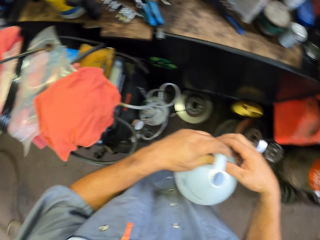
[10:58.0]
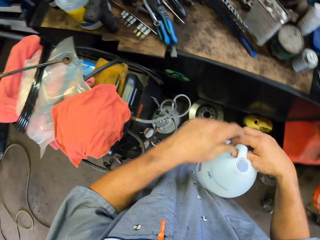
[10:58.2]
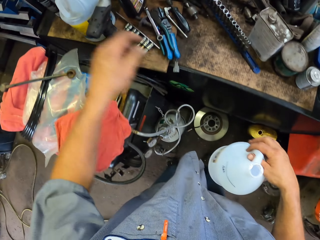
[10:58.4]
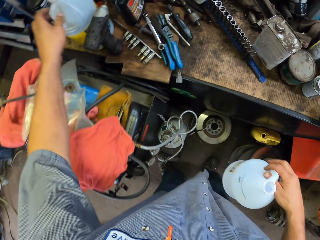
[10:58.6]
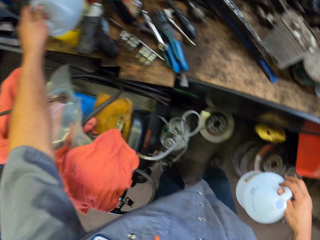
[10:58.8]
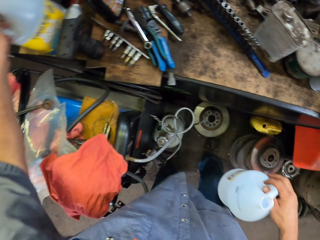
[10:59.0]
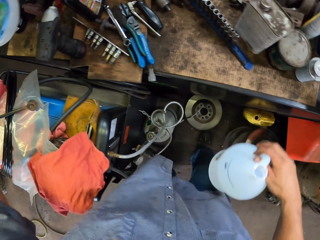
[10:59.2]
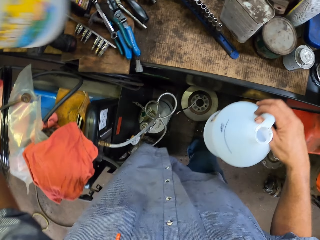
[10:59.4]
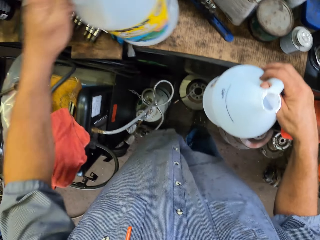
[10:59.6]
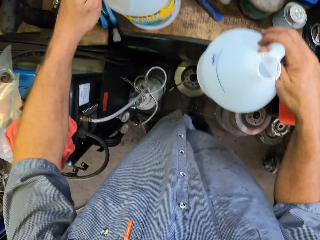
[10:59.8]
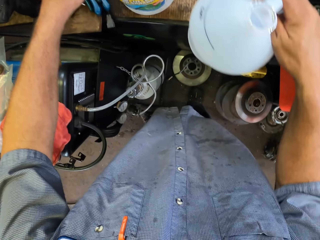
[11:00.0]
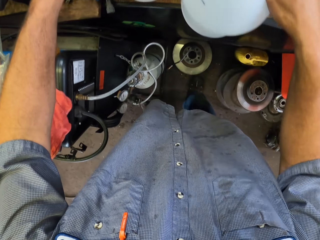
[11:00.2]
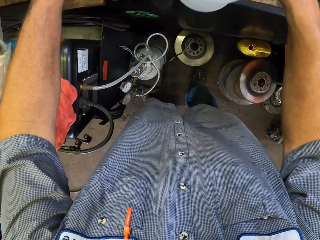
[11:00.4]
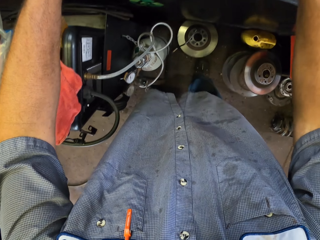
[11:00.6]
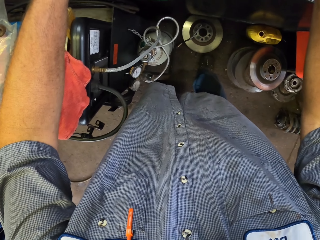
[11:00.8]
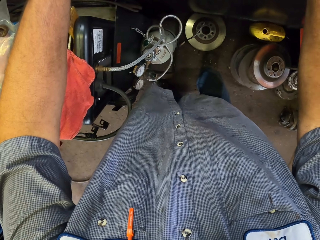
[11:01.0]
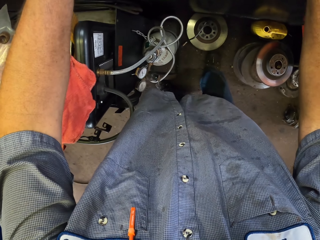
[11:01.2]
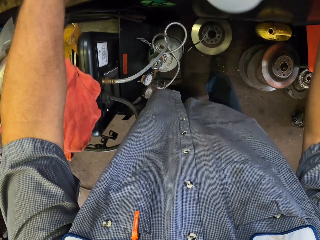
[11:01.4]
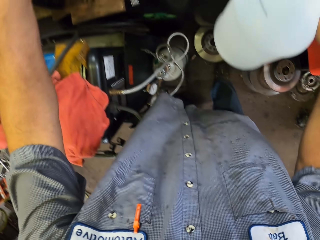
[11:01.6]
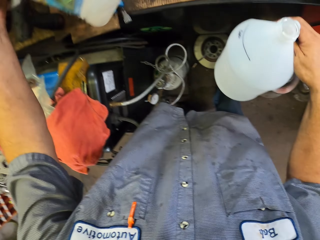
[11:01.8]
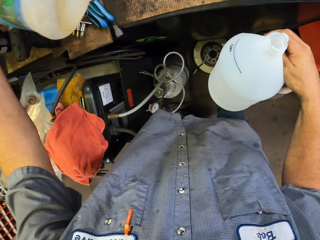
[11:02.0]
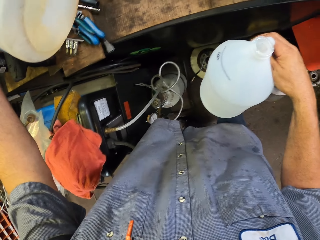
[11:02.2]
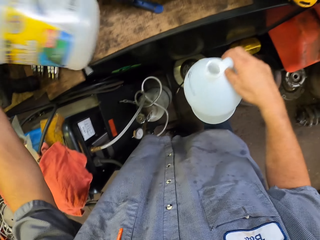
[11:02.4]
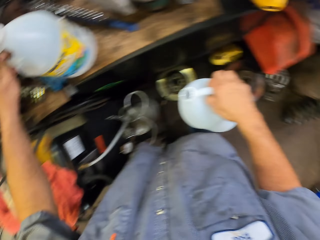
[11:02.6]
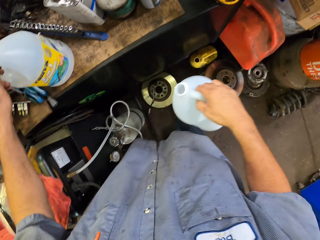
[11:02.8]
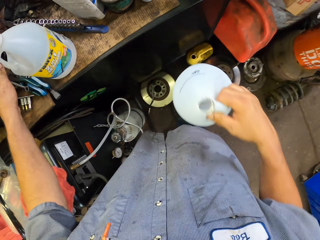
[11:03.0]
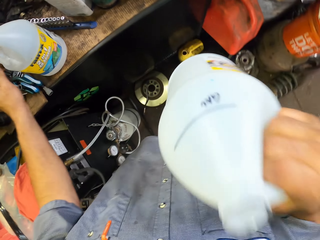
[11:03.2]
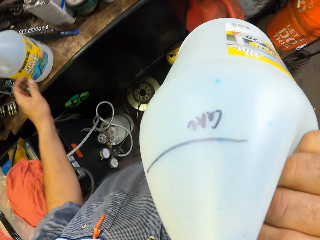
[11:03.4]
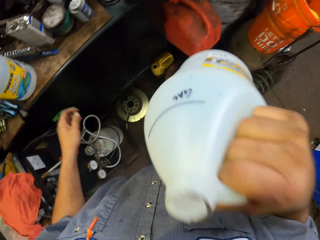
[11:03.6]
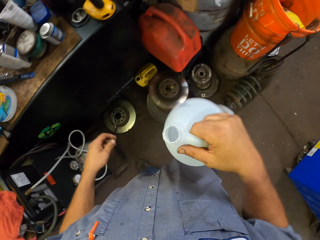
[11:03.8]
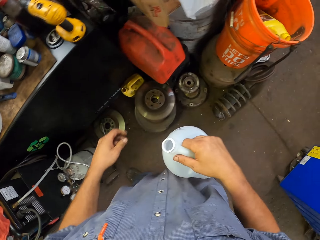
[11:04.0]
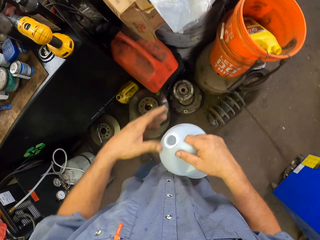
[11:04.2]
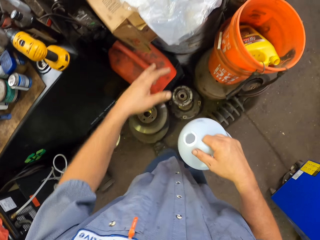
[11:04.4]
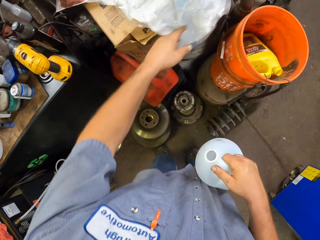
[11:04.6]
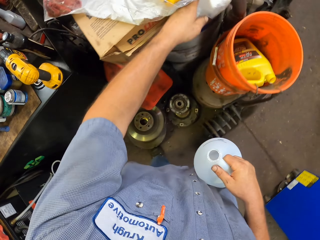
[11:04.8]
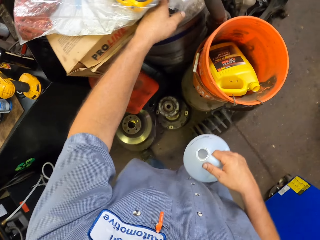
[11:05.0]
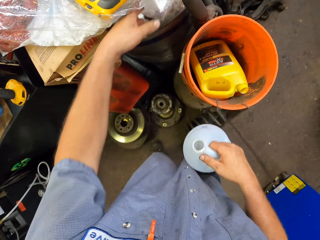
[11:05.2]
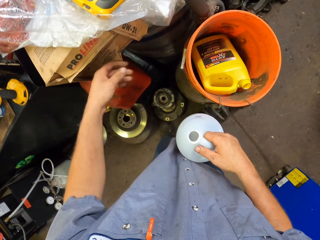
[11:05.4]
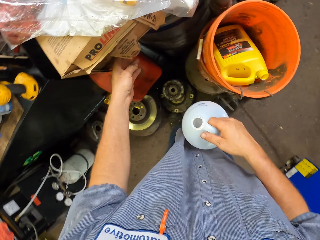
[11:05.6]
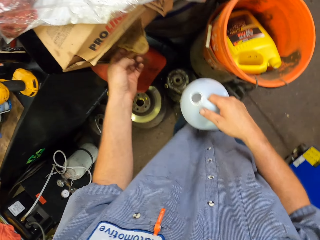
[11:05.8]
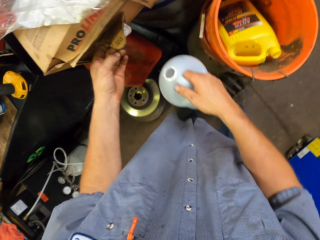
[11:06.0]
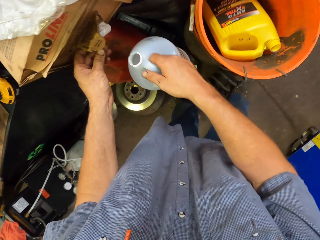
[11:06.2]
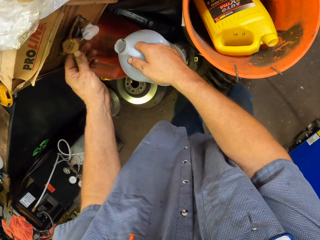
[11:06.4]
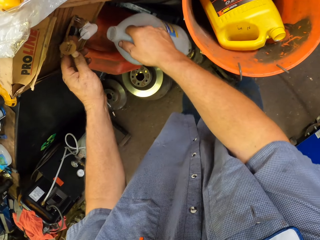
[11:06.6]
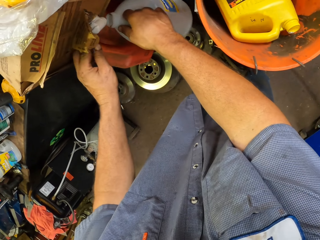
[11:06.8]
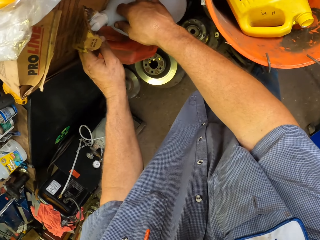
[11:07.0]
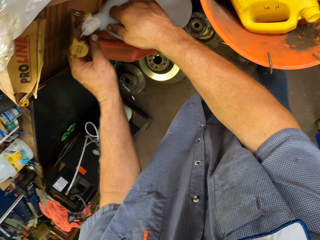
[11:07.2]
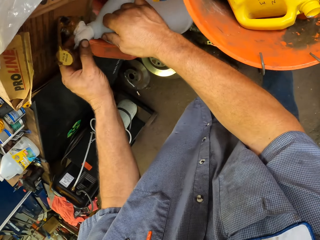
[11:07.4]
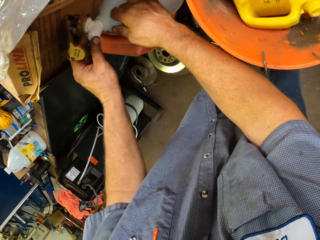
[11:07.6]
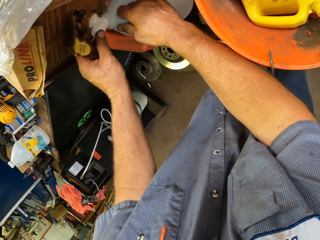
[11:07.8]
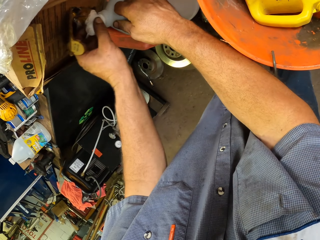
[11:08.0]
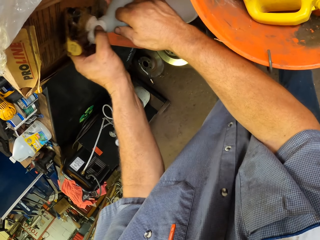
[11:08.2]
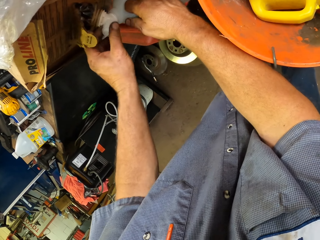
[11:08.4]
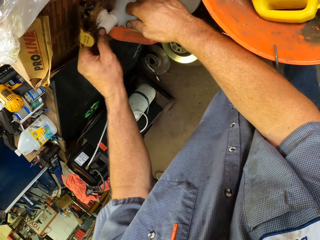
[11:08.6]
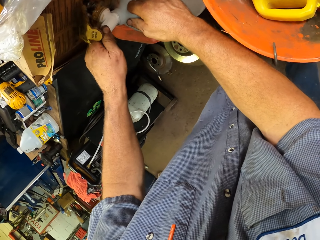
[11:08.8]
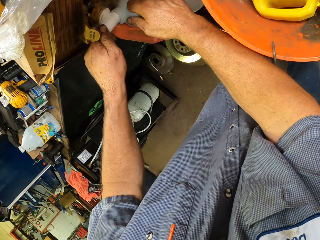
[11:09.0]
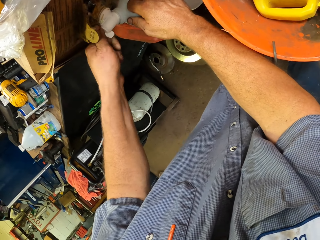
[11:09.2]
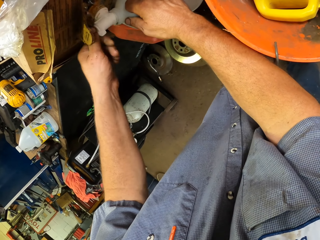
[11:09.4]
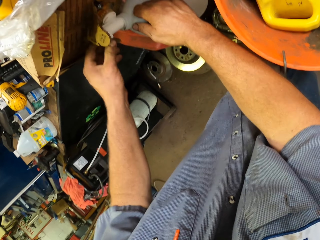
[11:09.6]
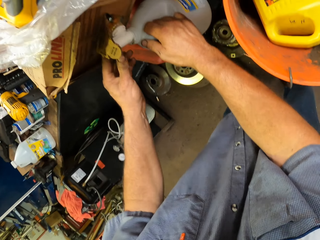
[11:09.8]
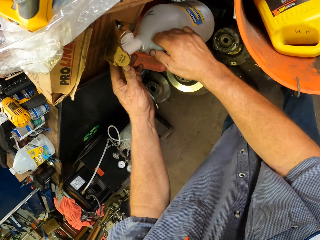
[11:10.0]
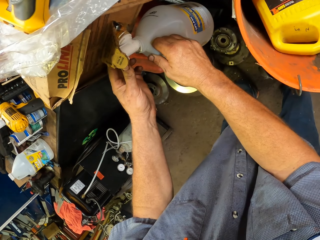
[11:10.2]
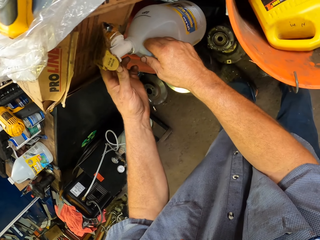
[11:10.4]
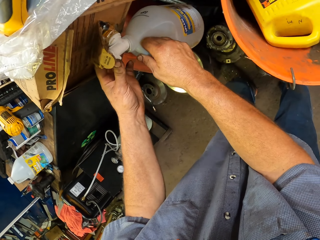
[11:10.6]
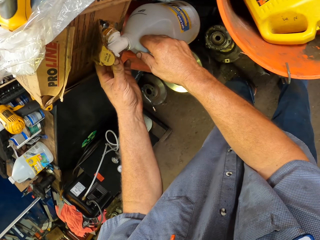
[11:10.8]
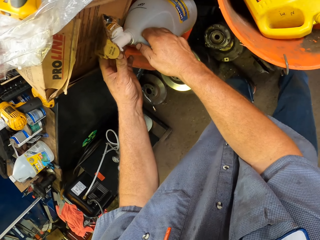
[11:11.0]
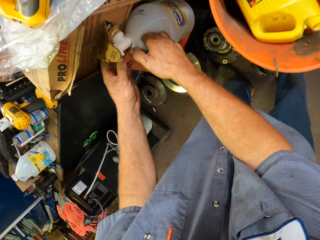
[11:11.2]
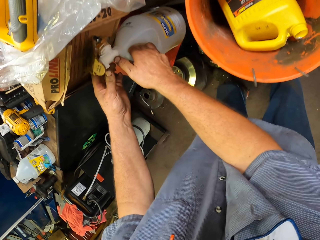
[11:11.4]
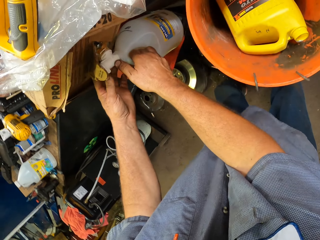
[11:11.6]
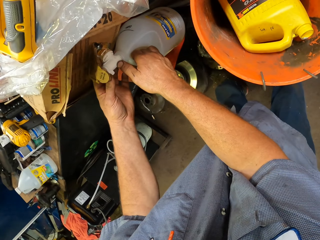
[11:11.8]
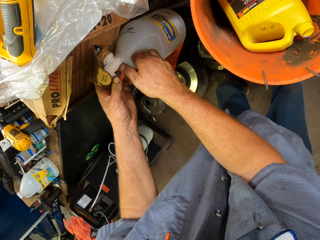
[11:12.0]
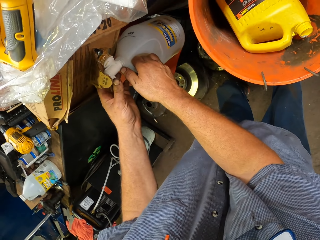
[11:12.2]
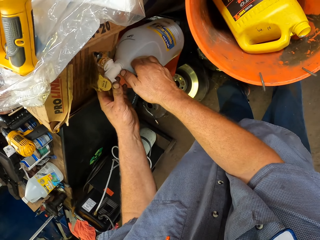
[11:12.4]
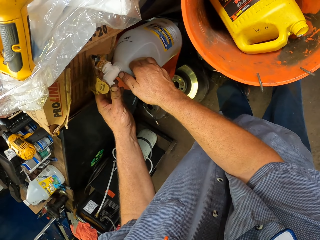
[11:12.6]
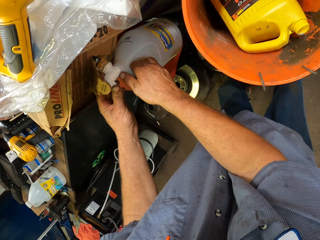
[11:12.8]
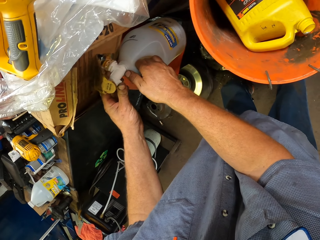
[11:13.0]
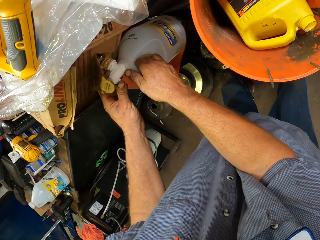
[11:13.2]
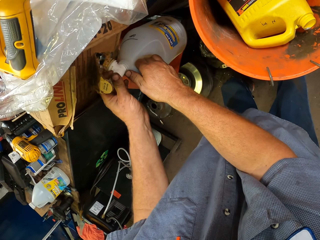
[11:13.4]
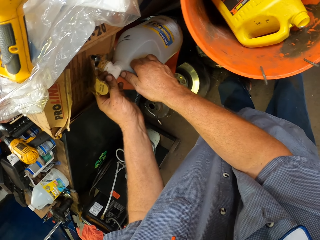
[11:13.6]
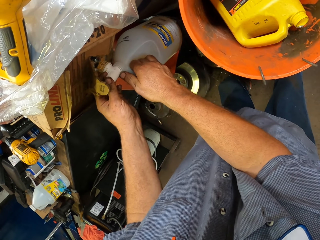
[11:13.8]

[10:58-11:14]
The camera wearer picks up another bottle. They put the second bottle down. They sniff a bottle. They fetch oil from an engine oil dispenser box. They open the tap on the box. They pour the oil in the bottle.

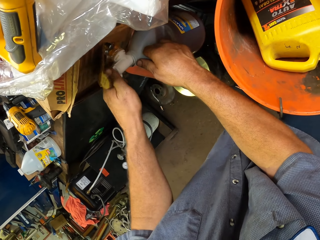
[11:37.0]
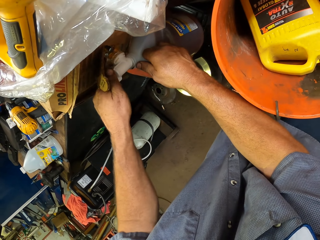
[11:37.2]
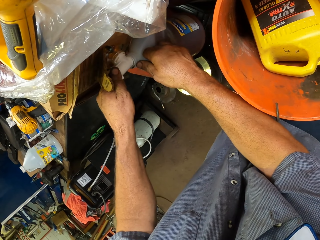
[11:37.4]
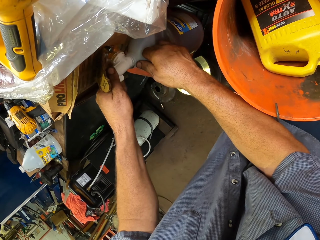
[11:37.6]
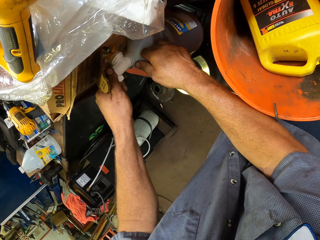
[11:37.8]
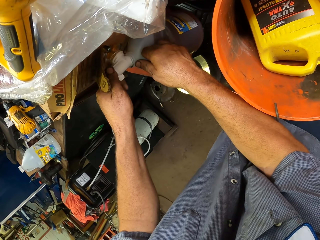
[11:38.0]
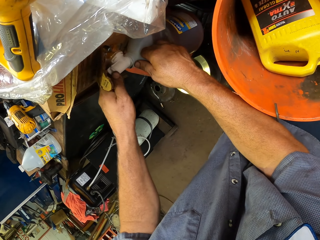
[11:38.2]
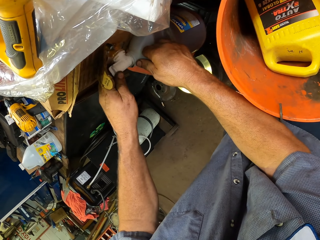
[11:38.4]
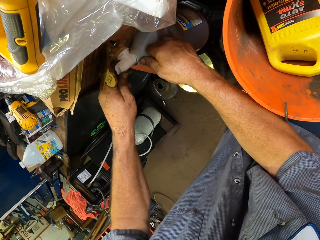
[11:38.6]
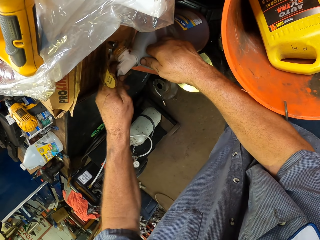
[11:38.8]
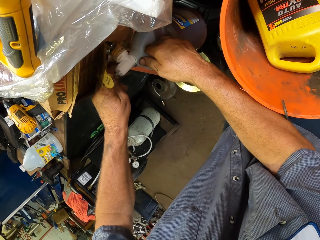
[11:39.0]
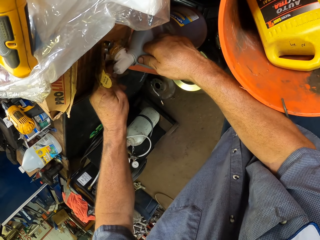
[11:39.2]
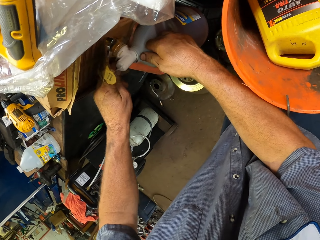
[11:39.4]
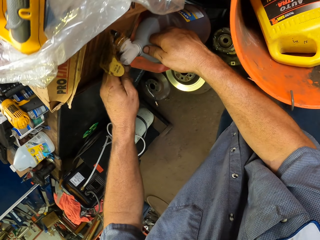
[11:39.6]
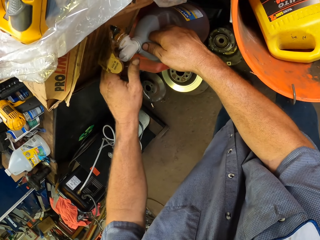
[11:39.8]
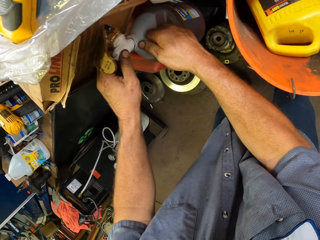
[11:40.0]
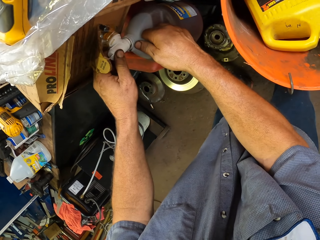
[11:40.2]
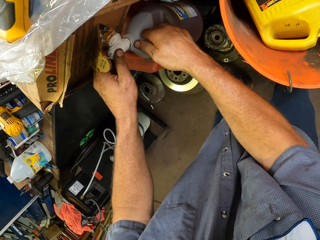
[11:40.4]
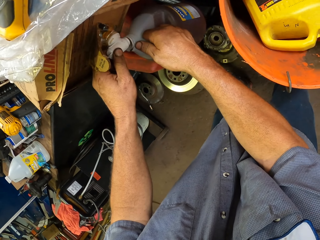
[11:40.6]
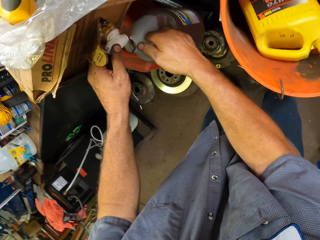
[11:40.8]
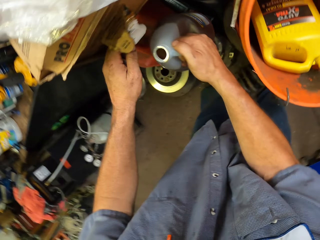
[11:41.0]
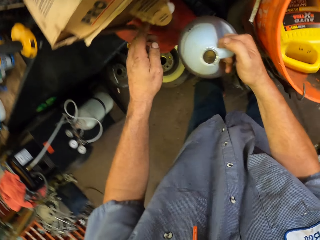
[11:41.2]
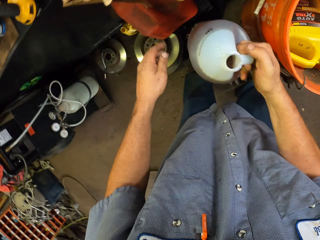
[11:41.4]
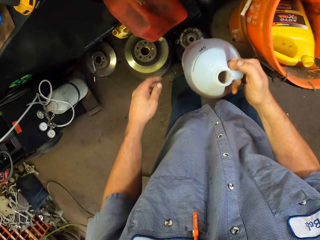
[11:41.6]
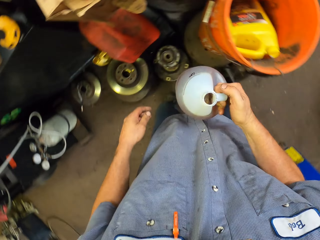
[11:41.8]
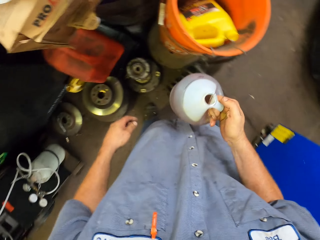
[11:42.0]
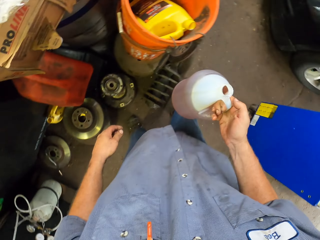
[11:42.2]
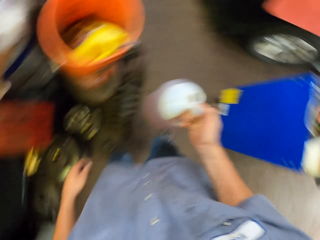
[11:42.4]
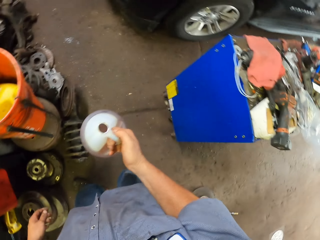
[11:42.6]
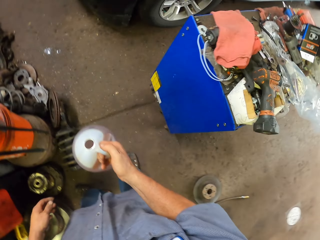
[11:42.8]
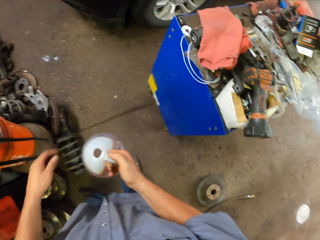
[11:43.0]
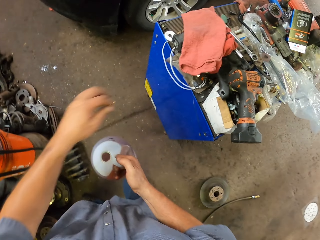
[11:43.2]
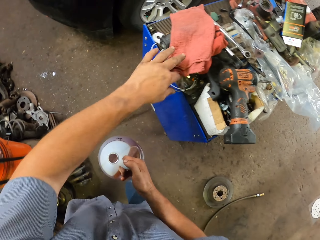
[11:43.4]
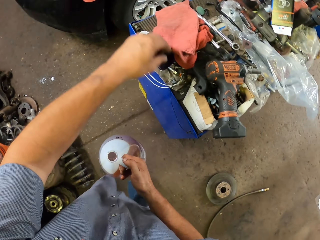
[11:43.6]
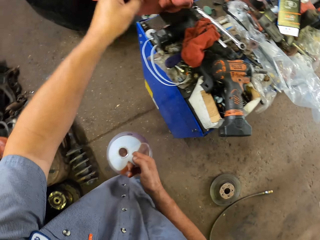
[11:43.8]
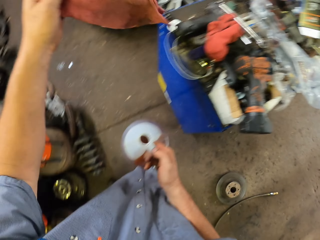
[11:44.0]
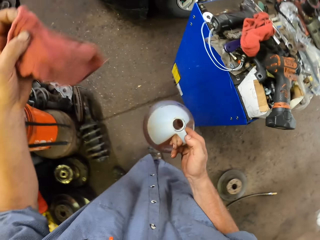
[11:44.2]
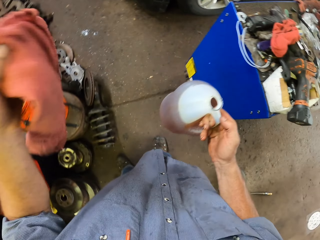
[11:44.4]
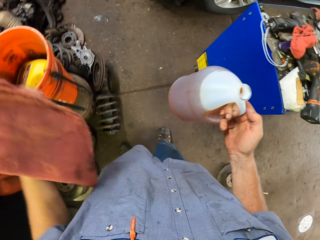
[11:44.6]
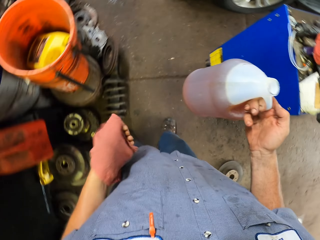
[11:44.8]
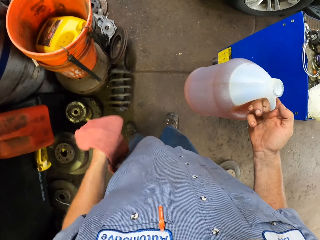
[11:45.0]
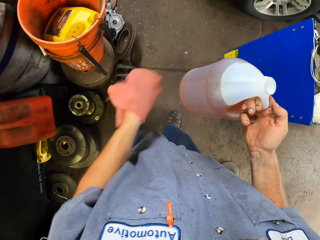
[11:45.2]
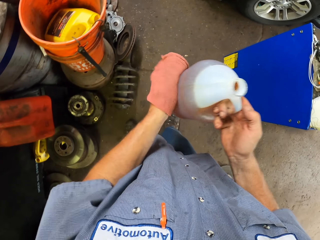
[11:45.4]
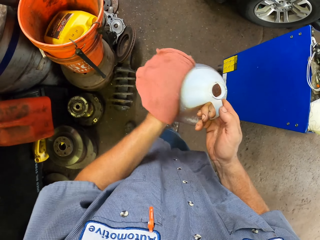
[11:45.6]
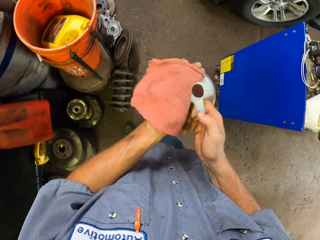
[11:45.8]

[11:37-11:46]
The camera wearer closes the tap on the box. They walk away with the oil. They pick up the towel.
